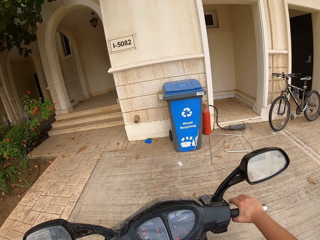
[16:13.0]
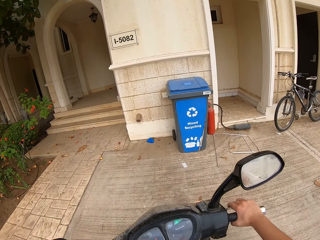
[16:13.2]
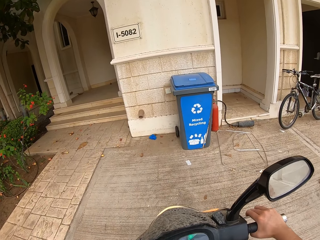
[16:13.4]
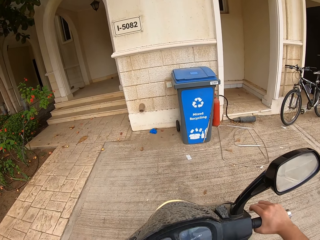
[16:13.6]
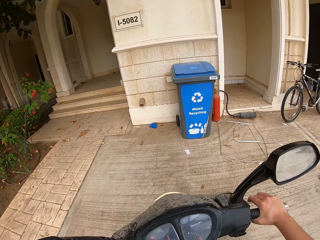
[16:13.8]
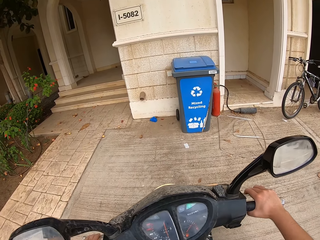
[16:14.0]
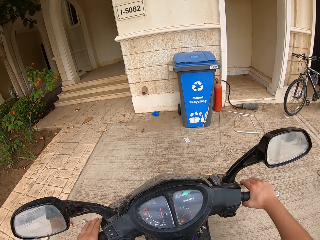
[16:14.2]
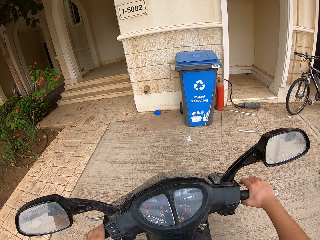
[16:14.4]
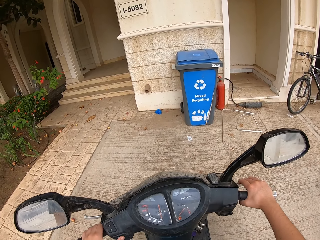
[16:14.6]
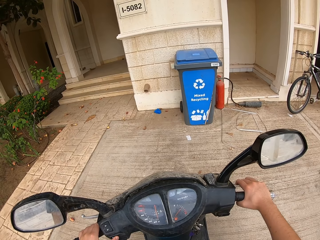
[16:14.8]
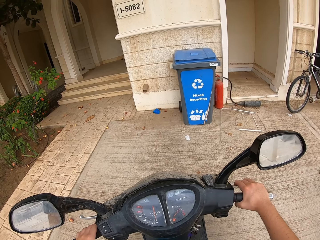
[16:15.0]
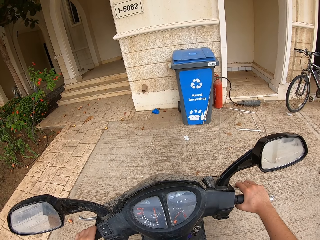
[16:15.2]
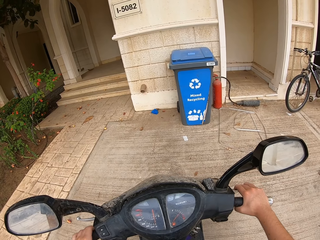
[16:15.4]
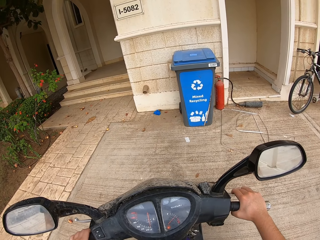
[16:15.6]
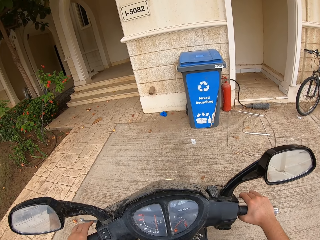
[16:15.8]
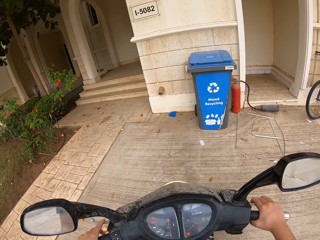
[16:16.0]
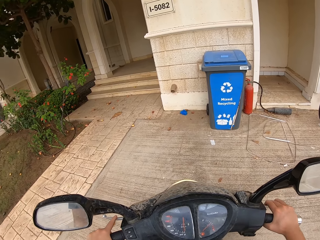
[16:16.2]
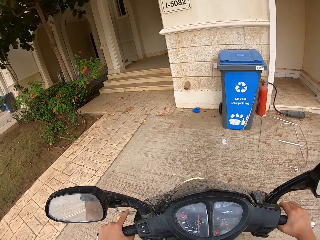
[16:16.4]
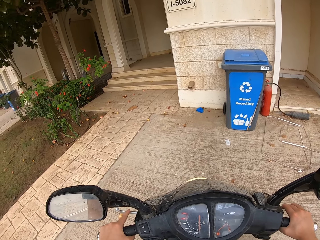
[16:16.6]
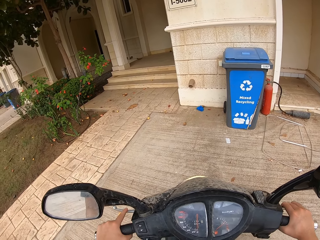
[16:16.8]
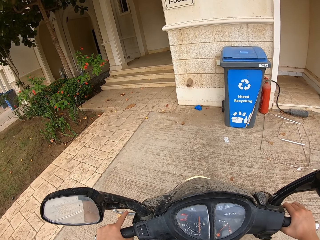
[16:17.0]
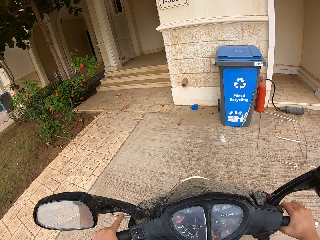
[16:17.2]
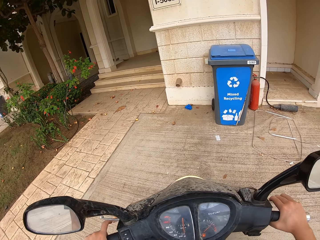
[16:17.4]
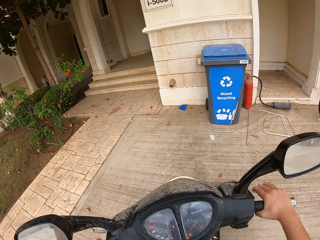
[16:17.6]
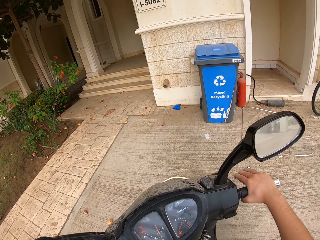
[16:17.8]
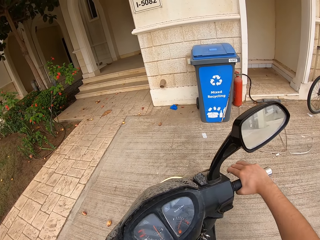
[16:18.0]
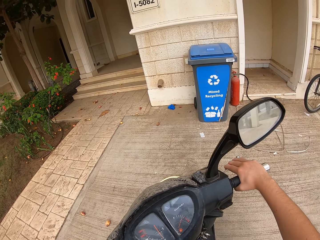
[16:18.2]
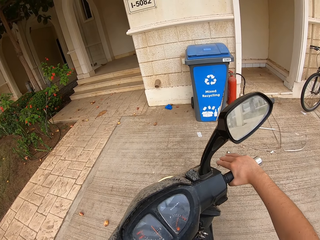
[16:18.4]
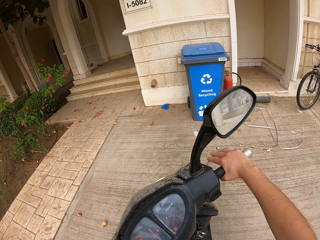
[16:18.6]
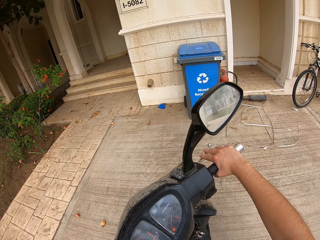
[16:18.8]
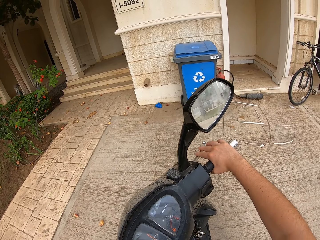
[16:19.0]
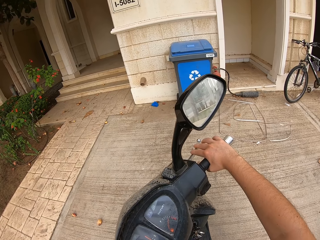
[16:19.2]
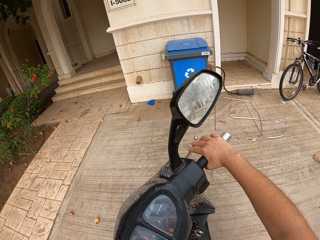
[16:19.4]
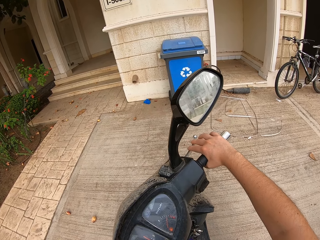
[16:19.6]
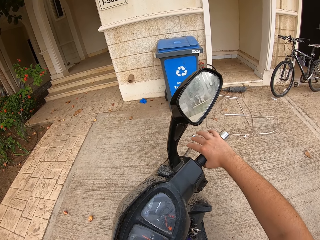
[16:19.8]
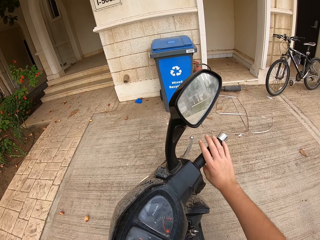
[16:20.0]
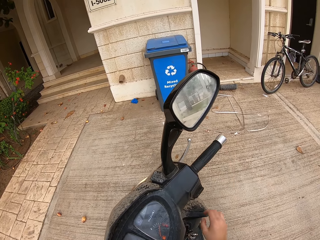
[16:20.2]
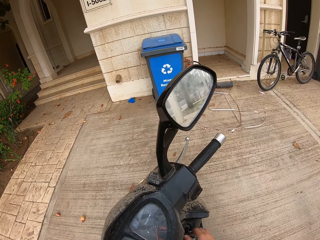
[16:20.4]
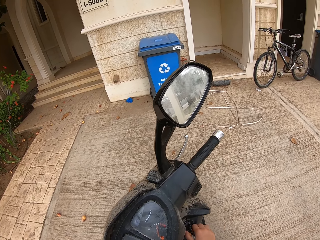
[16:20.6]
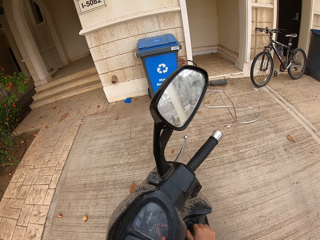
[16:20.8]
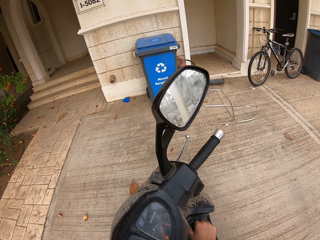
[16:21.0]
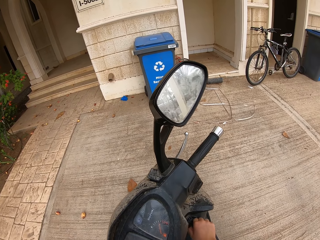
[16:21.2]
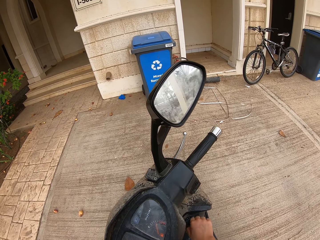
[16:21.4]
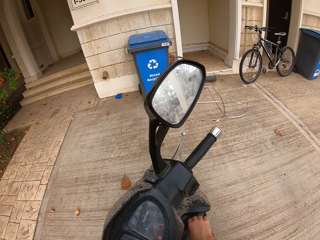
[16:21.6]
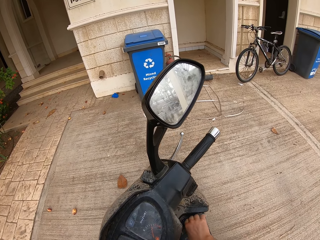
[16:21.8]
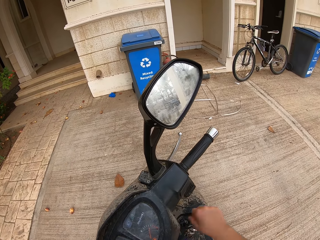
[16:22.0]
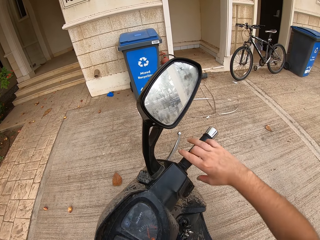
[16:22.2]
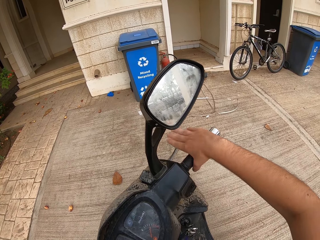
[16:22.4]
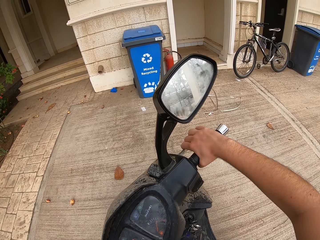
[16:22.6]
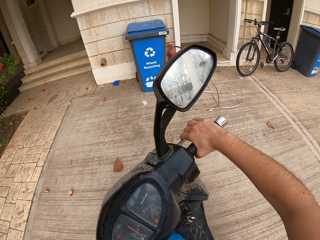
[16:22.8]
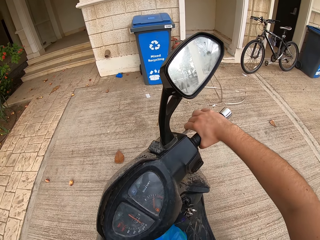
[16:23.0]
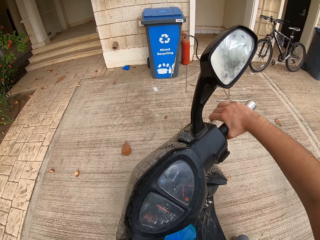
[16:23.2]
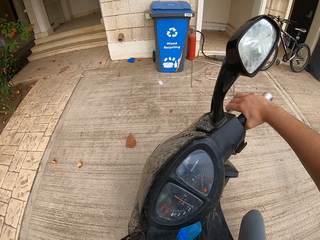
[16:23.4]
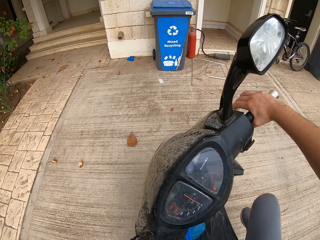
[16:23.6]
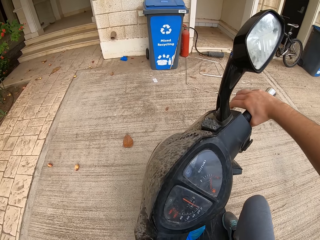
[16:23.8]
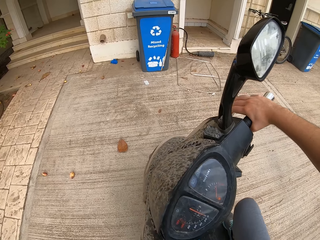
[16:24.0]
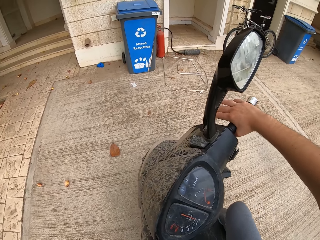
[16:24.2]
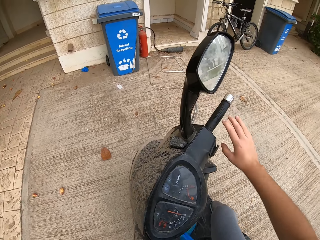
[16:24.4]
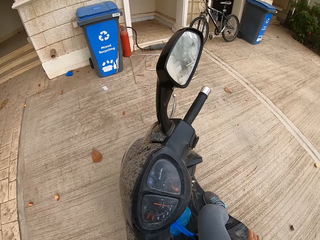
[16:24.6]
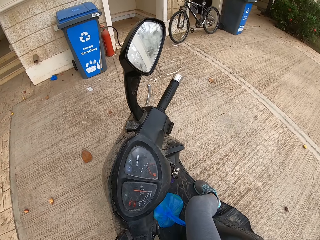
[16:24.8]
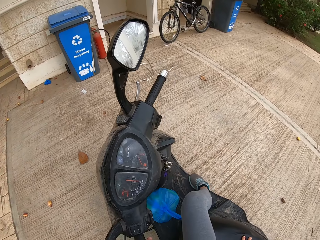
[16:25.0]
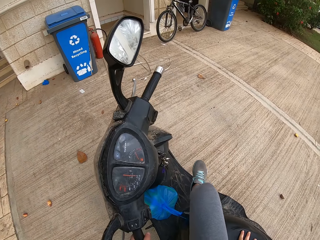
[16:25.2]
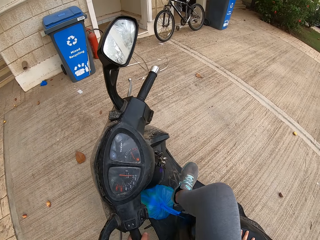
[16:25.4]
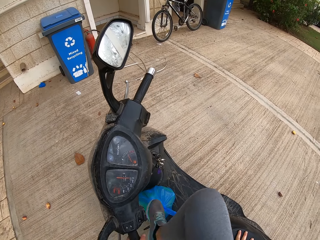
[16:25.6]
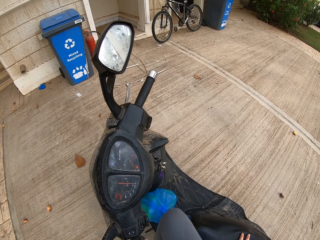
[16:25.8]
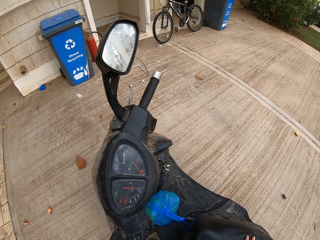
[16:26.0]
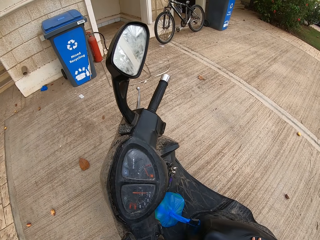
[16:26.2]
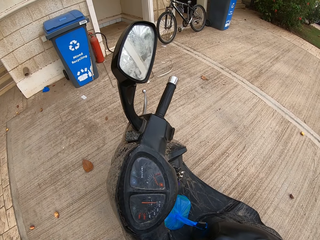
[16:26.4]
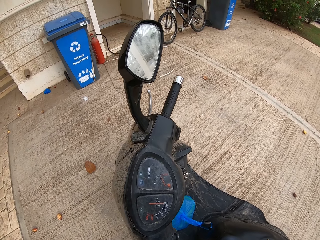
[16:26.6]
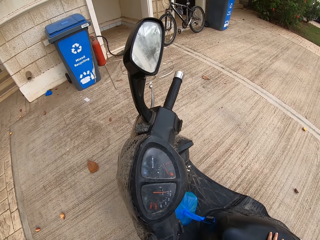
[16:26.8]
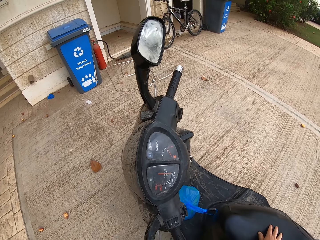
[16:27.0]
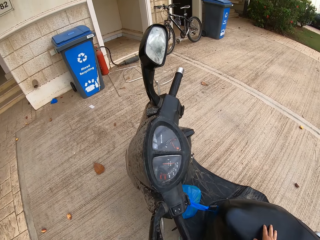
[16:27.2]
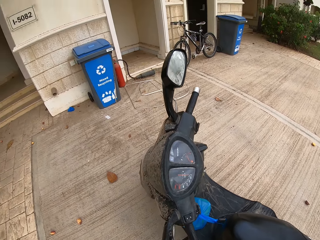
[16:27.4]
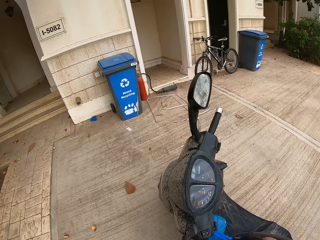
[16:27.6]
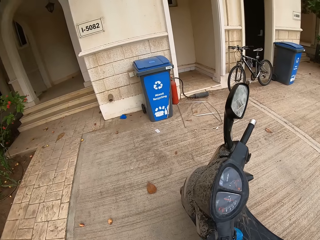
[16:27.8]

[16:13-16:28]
The camera wearer stops the motorbike or motorcycle outside a house. They remove the key from the motorcycle. They park the motorbike outside the house and get off the motorbike.

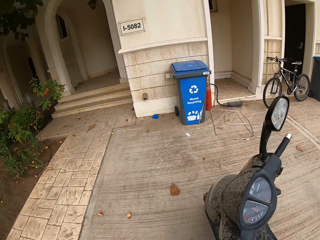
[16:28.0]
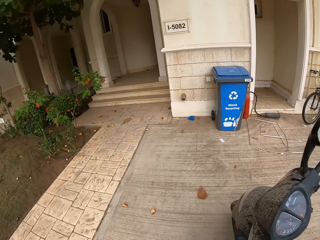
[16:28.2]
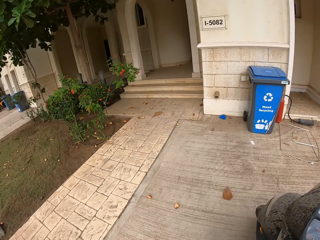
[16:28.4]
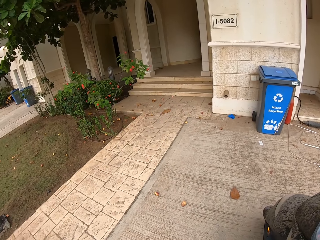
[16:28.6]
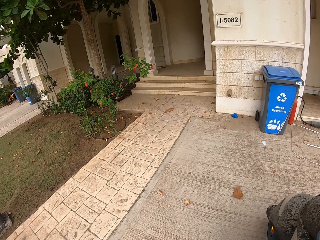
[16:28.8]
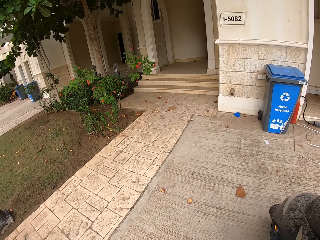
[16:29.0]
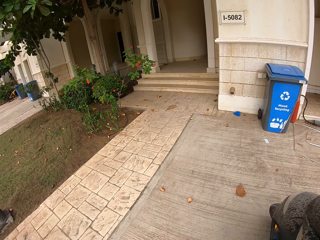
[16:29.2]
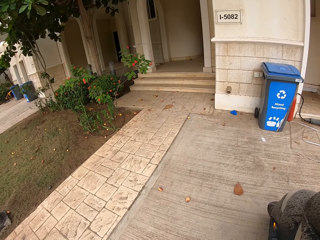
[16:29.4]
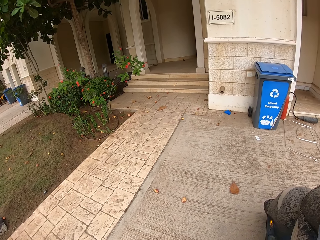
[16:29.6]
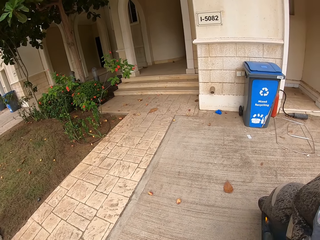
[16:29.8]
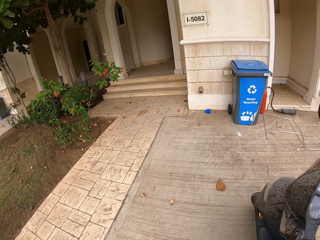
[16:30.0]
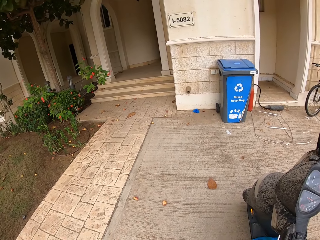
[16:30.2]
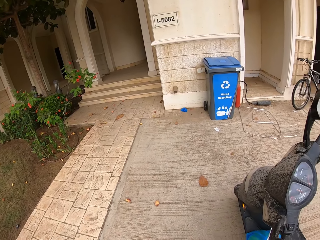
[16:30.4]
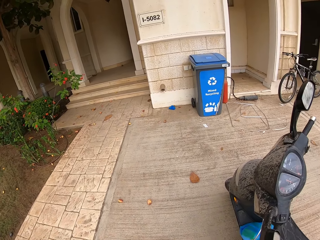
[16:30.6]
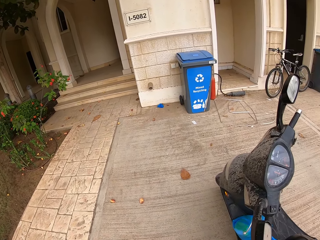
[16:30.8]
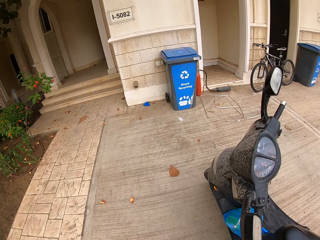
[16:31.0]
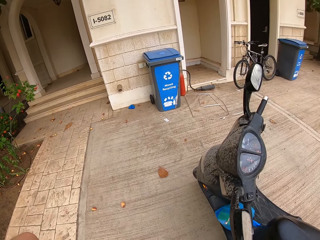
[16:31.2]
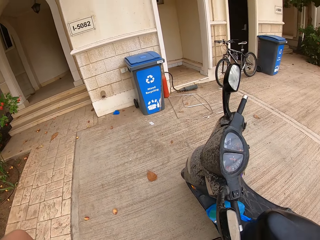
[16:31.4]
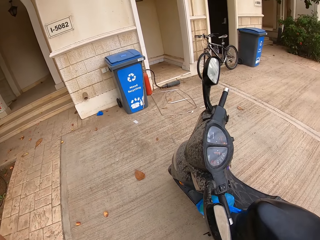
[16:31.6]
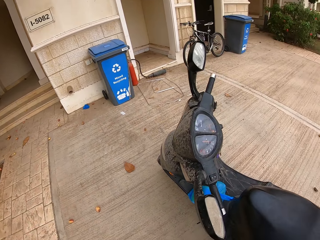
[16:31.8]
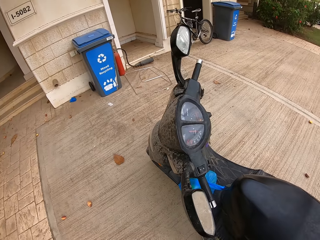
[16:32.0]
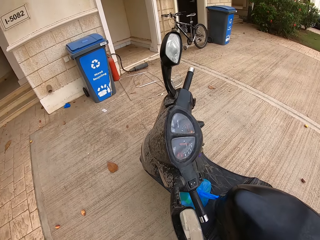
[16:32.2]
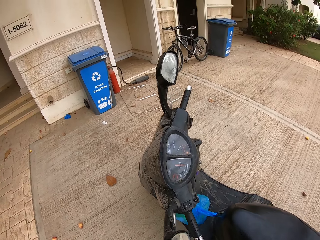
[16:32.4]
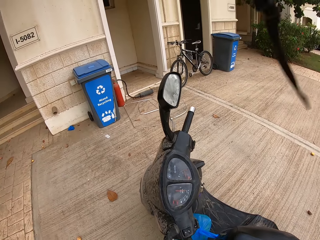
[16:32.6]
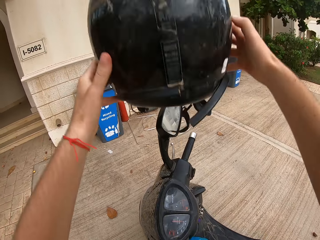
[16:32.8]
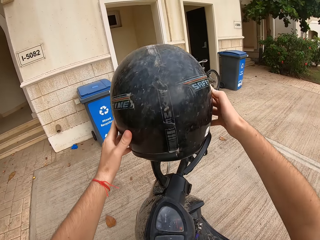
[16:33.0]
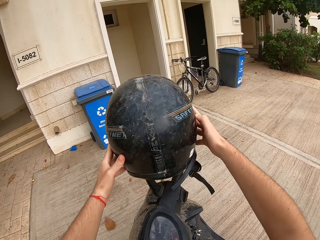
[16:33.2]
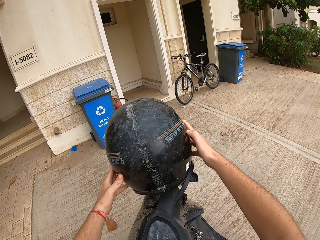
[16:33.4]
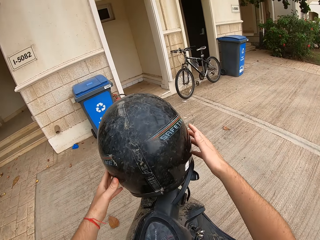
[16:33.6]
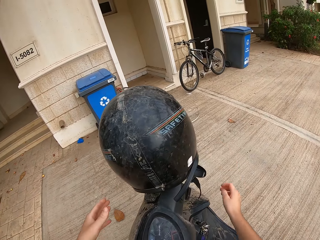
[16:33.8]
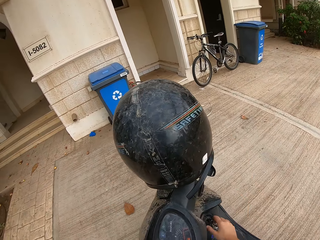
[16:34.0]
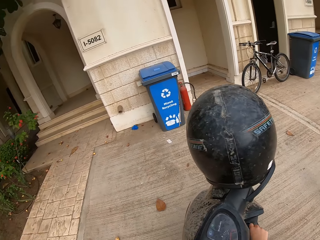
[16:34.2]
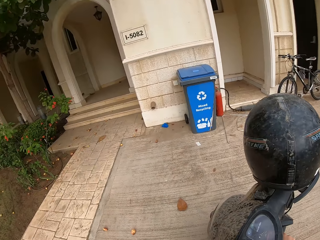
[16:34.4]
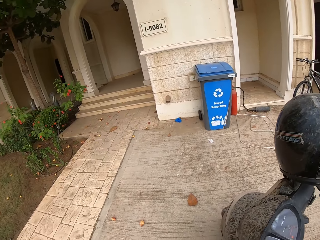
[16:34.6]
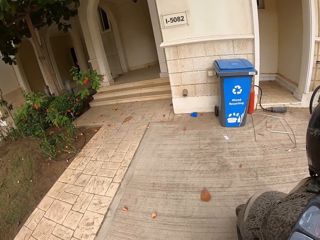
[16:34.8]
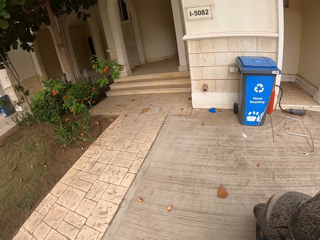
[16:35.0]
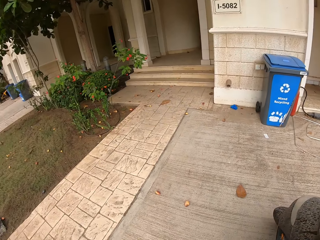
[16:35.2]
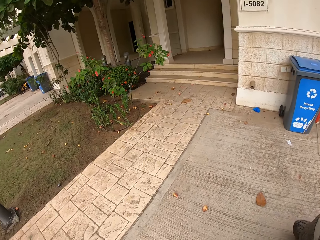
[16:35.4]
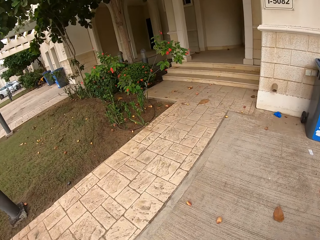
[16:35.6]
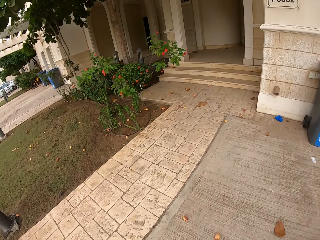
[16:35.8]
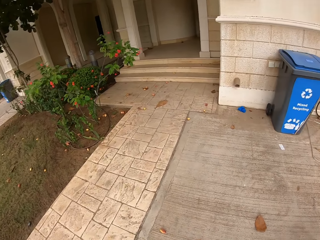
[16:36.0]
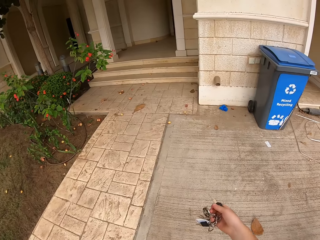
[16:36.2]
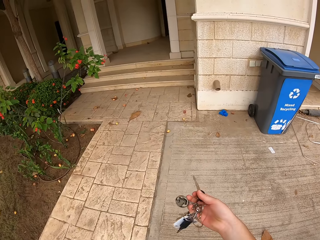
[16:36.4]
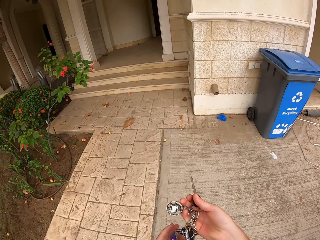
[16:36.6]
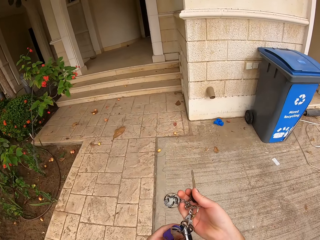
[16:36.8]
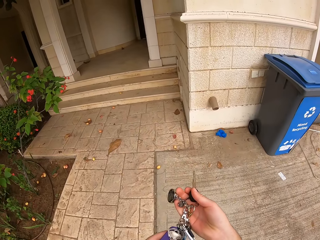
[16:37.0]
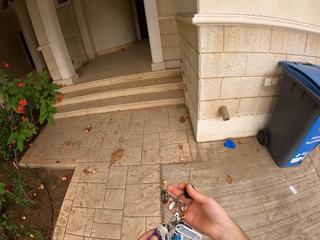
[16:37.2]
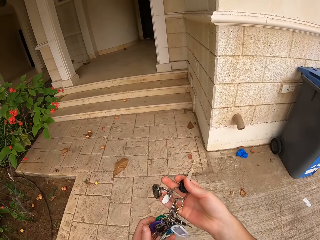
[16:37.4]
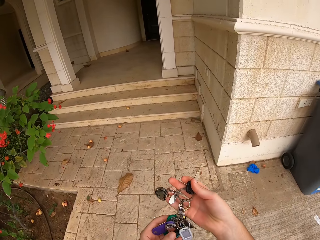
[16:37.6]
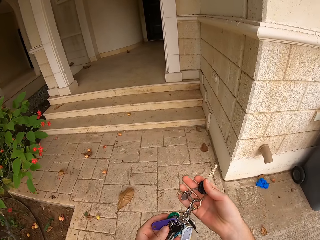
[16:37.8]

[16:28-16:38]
The camera wearer takes off the helmet. They put the helmet on the side motorbike mirror. They remove the key from the motorcycle.
